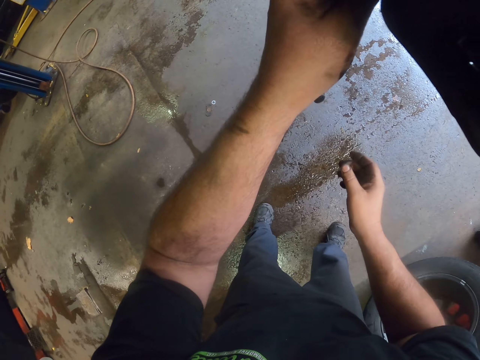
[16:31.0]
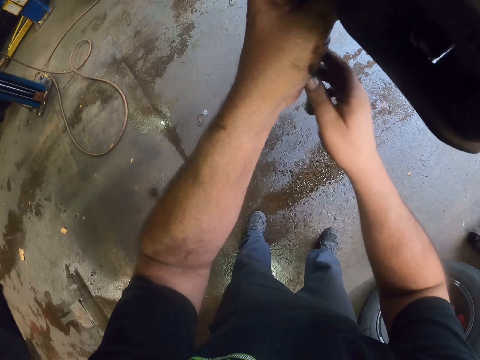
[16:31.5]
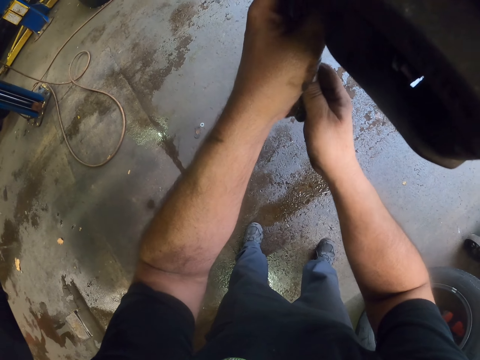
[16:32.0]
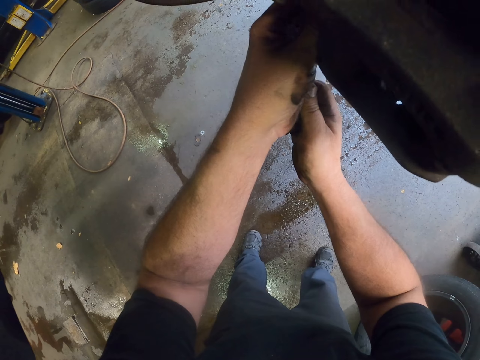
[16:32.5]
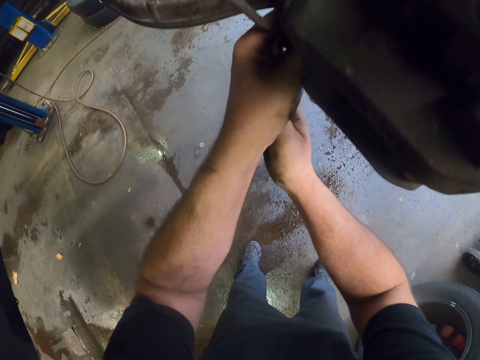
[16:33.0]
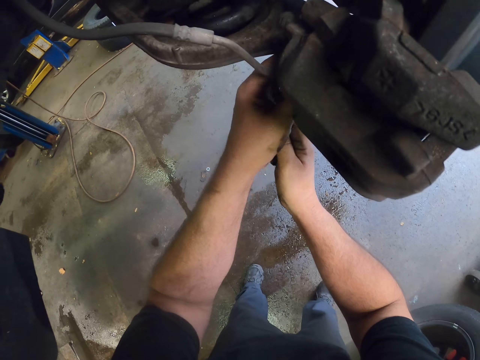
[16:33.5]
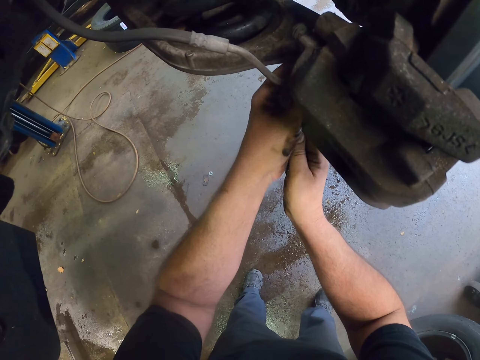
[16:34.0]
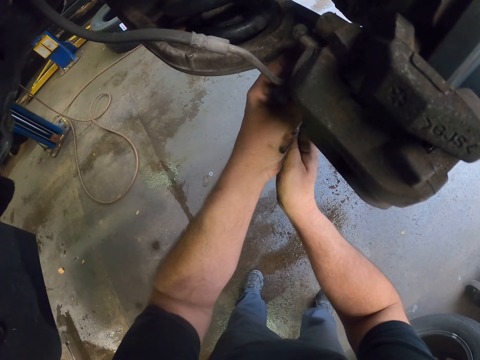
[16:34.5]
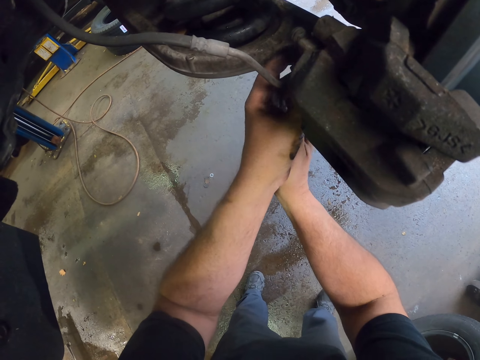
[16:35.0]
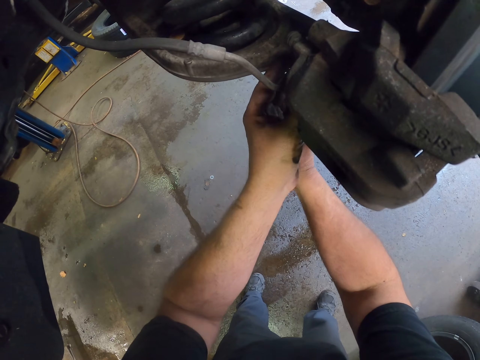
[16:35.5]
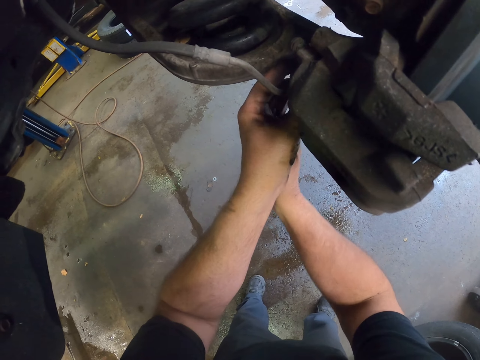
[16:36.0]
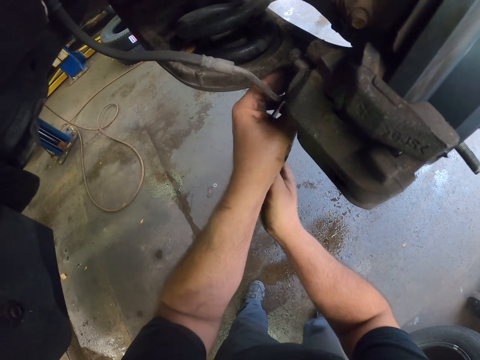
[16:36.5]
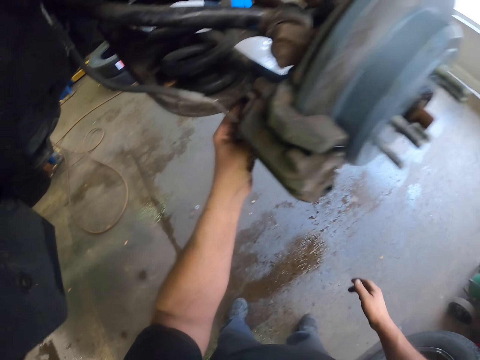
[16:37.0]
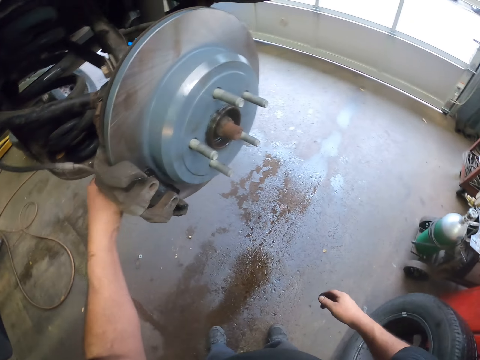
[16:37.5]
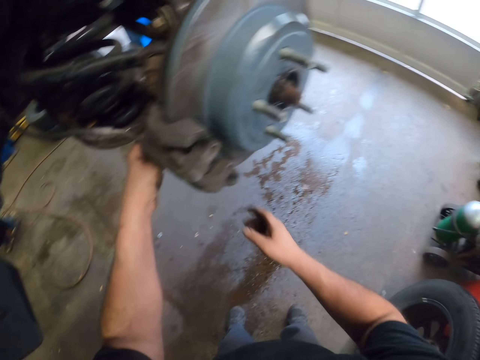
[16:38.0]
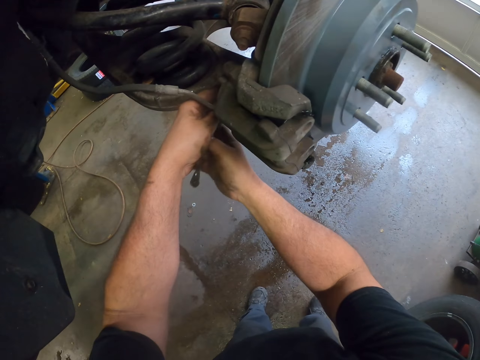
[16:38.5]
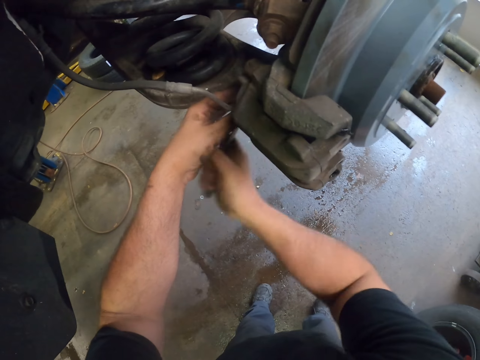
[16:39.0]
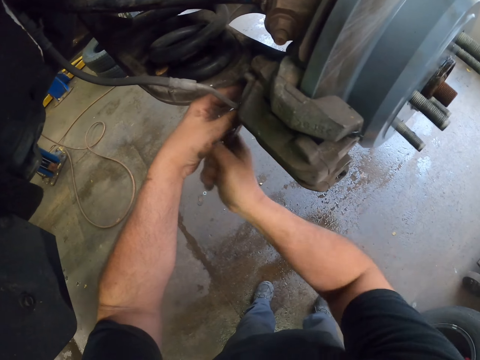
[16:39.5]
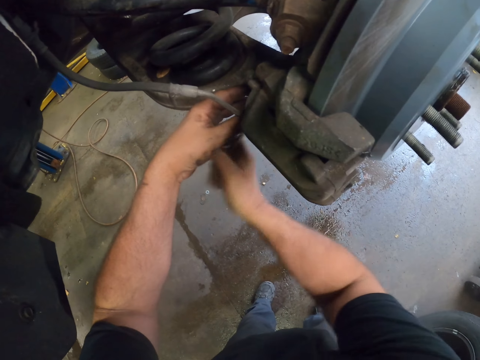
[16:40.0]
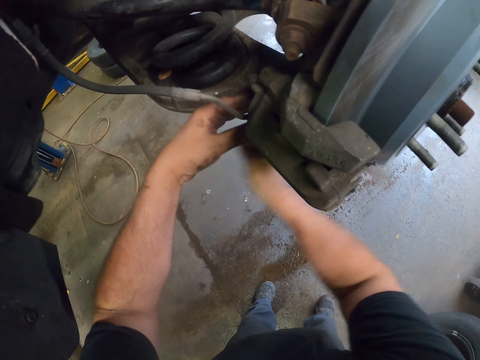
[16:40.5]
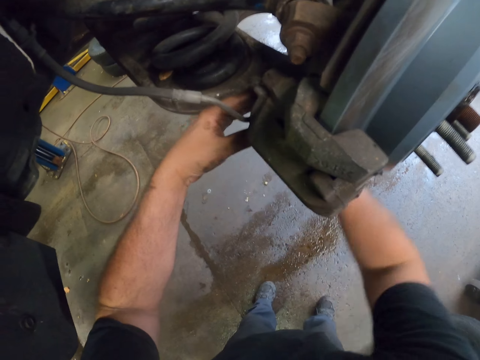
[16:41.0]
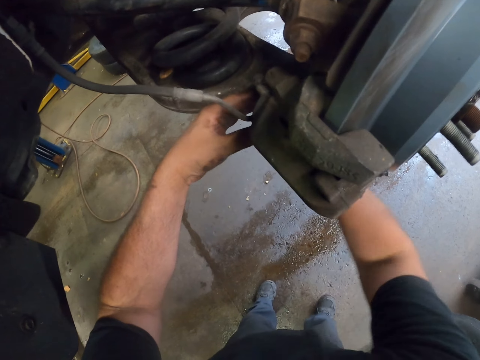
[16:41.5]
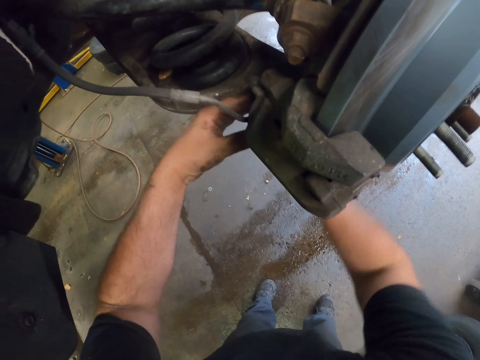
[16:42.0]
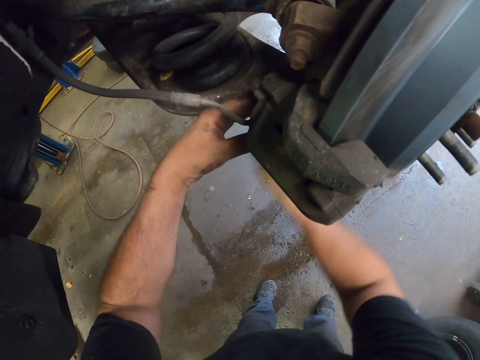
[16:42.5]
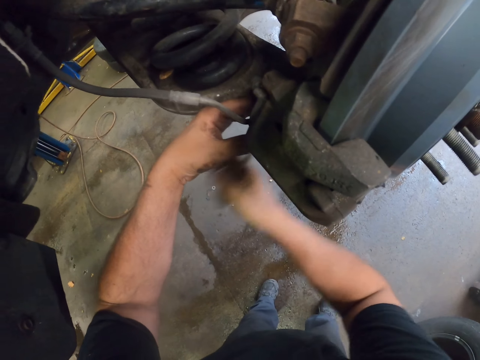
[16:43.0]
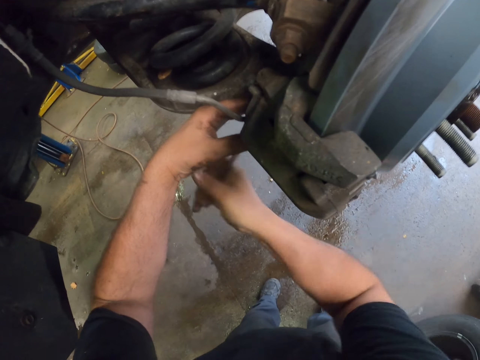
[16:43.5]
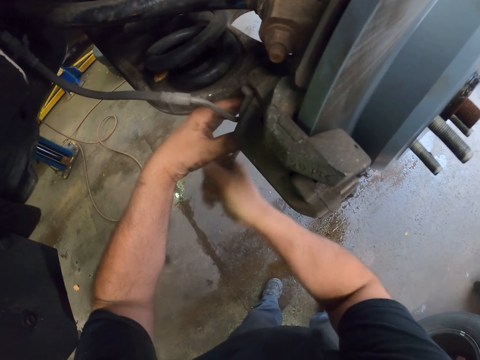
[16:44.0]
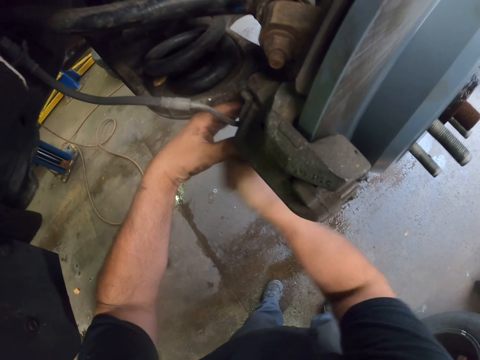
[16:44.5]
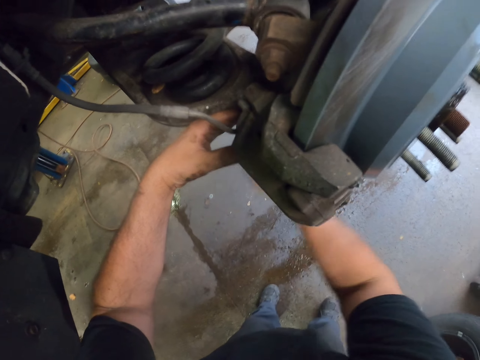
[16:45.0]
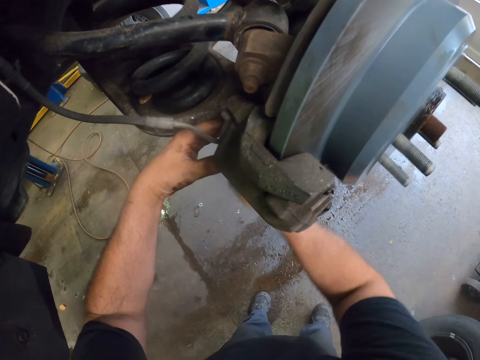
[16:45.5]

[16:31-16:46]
The camera wearer fixes a bolt in the wheel using a spanner. They put the socket nut driver on the vehicle. They tighten the nut. They tighten the nut with the other hand.

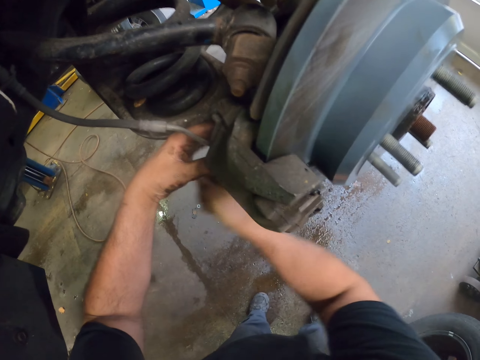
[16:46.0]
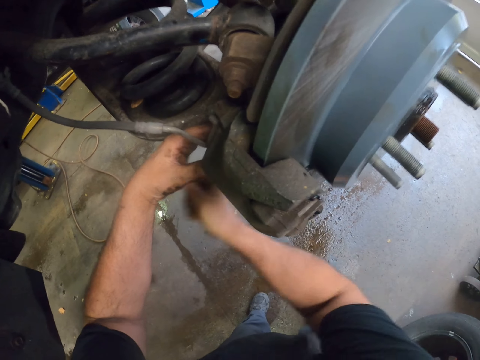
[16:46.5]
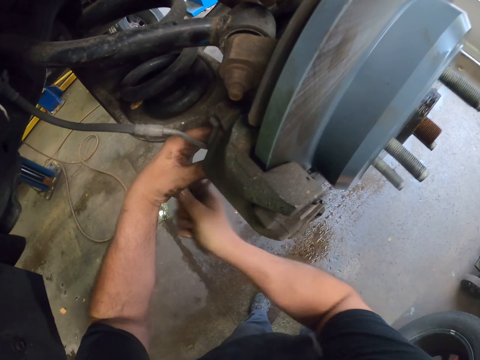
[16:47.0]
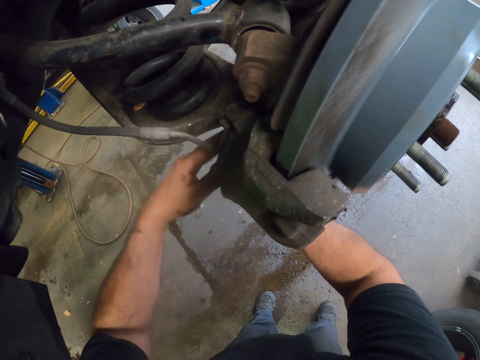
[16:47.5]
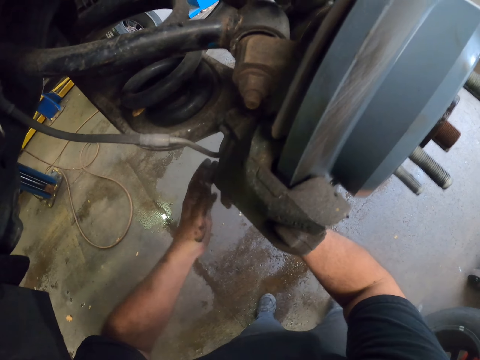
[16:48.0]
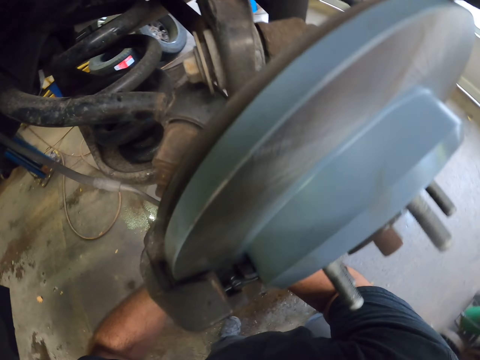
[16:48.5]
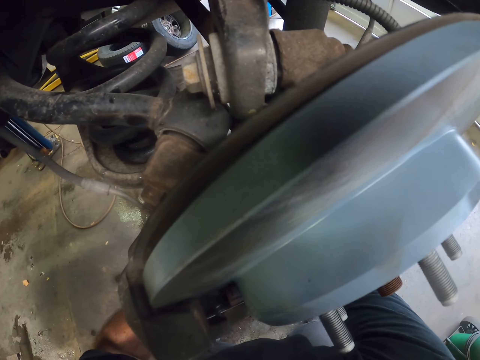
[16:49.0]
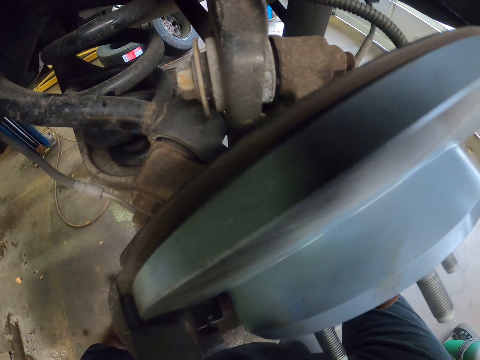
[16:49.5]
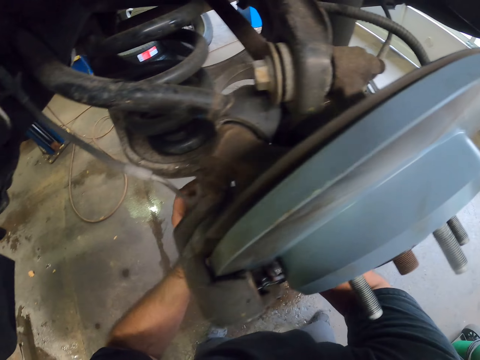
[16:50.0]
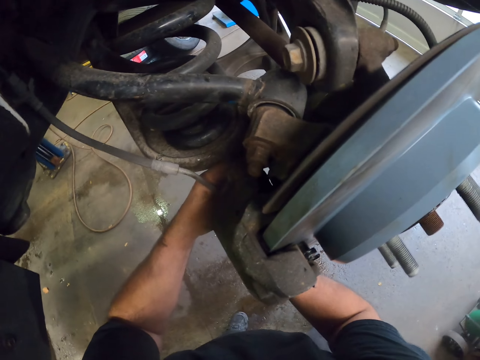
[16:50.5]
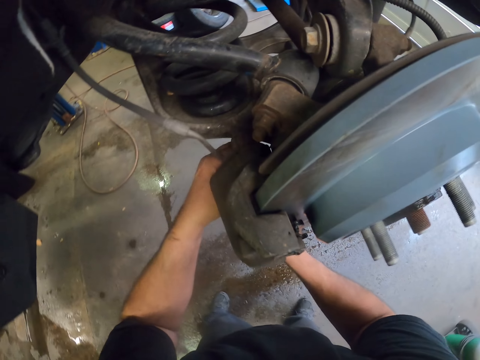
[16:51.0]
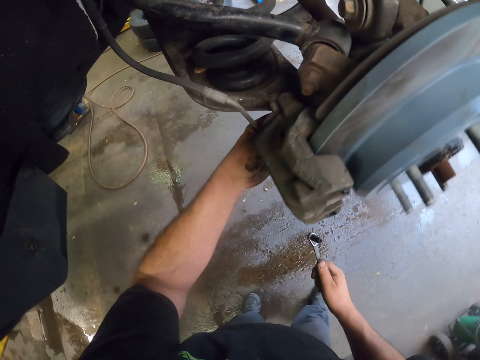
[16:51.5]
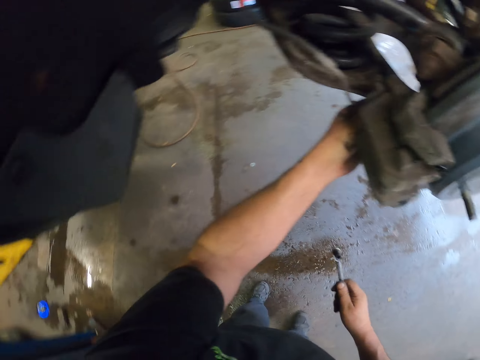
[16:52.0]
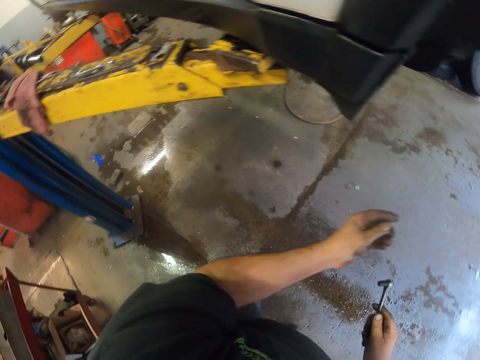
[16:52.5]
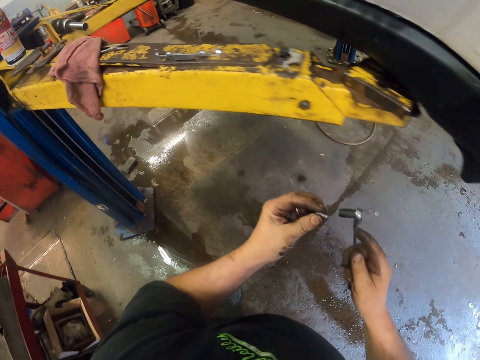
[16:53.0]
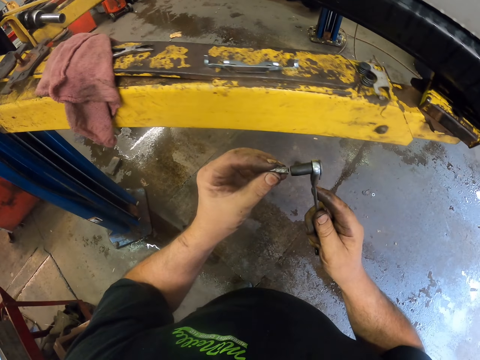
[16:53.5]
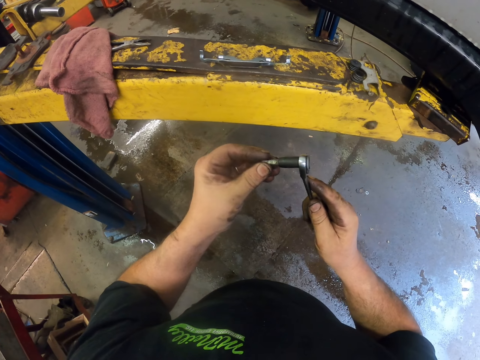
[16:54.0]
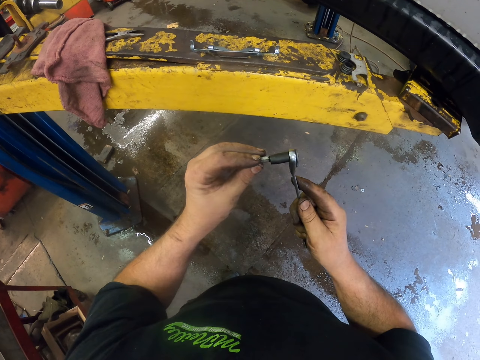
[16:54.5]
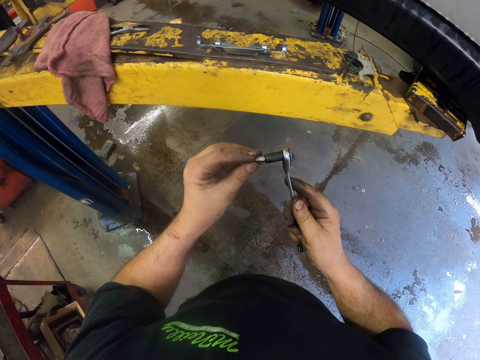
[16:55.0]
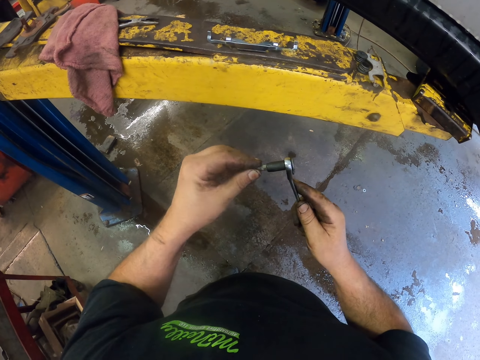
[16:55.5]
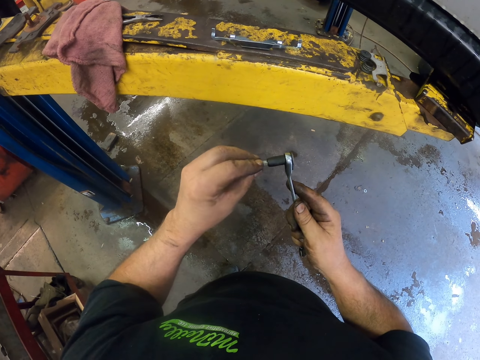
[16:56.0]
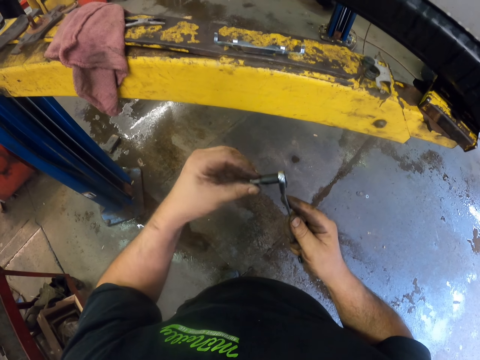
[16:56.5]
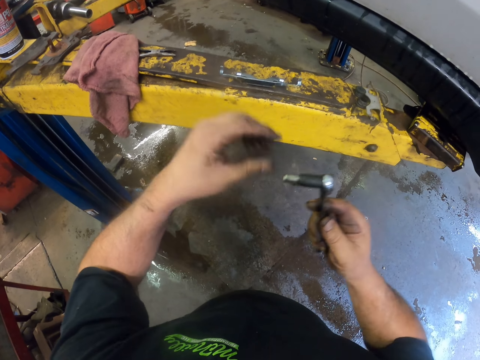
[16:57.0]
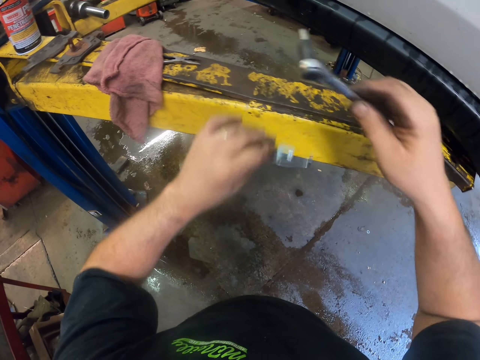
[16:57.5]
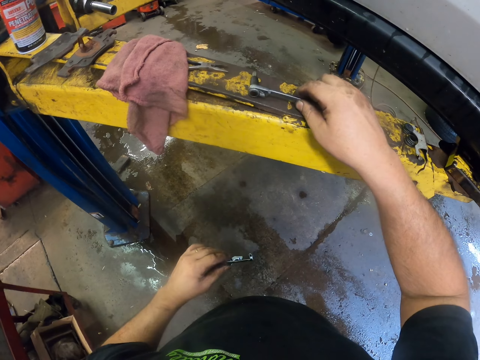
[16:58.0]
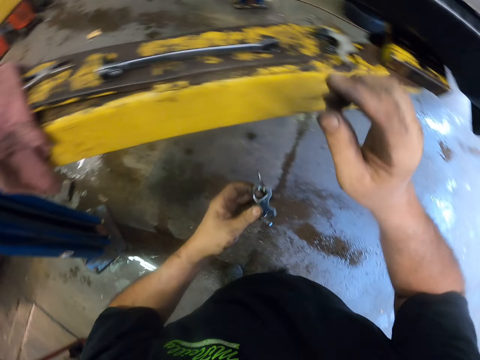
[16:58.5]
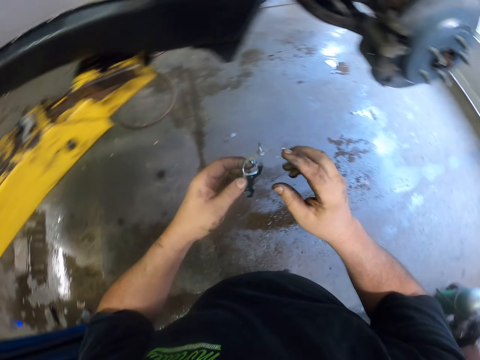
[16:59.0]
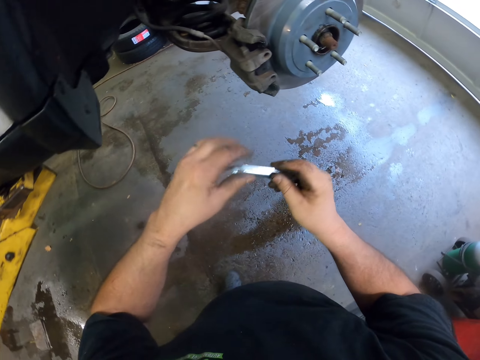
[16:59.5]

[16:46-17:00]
The camera wearer moves the hand to the socket nut driver. They remove the nut from the vehicle. They fix a nut to a bolt. They put the nut on the socket nut driver. They pick up an object. They put the spanner with a bolt on a metal stand.
